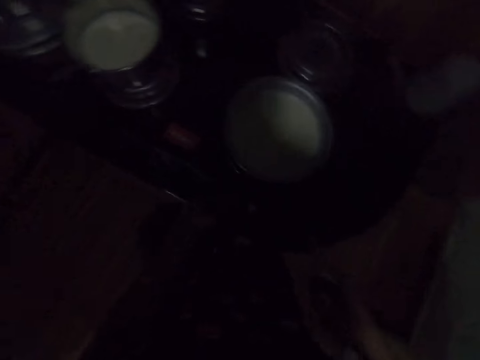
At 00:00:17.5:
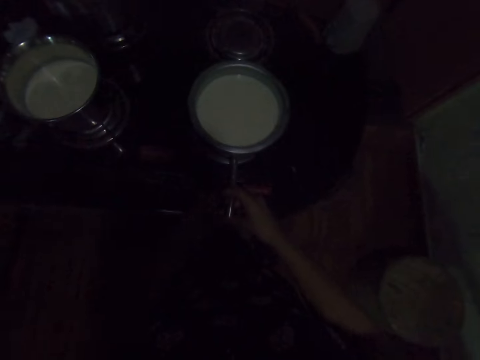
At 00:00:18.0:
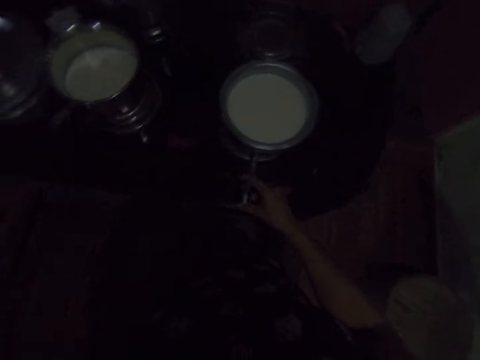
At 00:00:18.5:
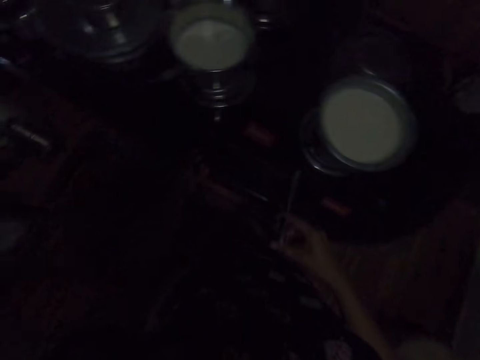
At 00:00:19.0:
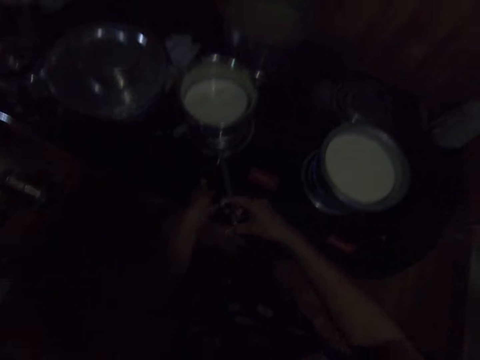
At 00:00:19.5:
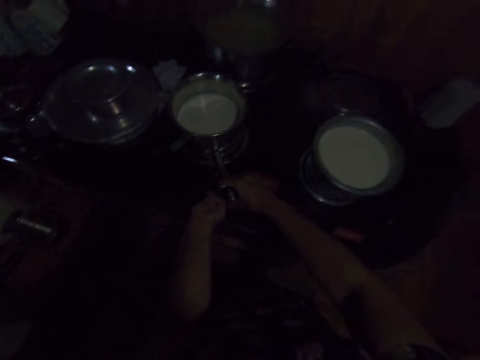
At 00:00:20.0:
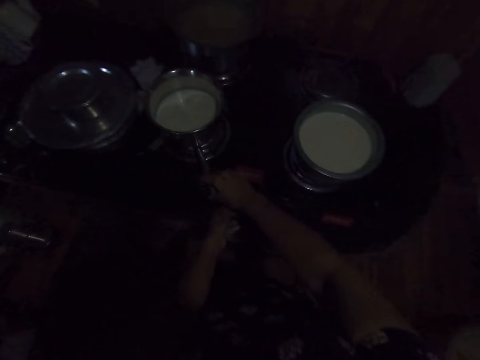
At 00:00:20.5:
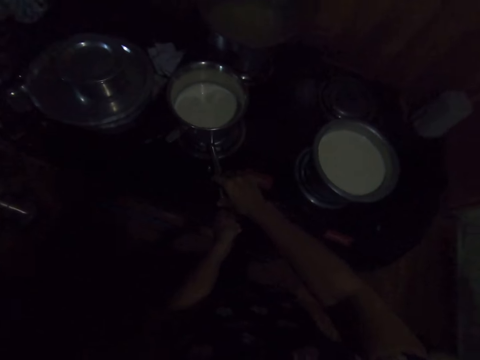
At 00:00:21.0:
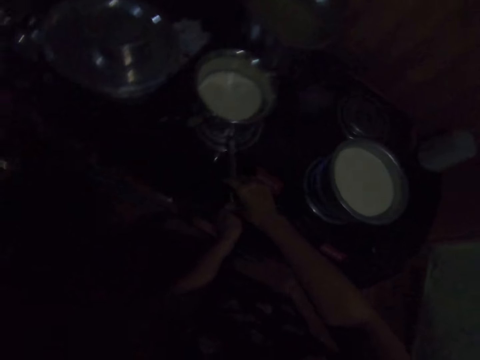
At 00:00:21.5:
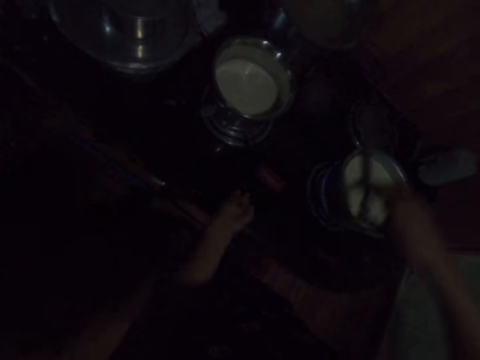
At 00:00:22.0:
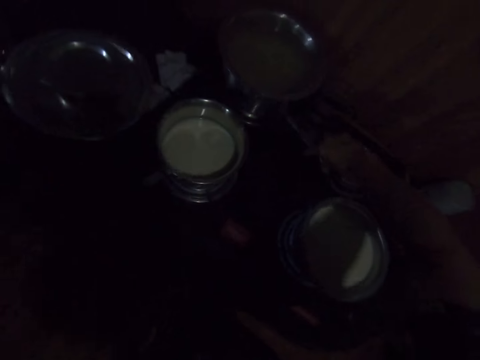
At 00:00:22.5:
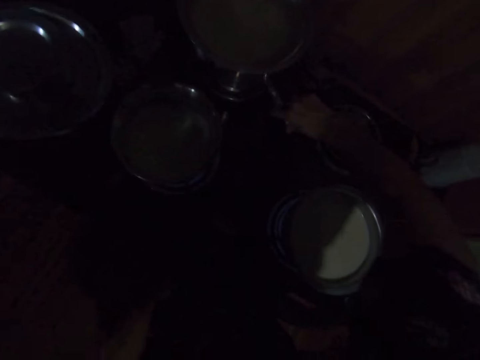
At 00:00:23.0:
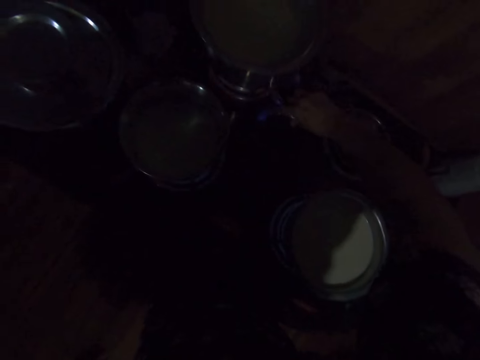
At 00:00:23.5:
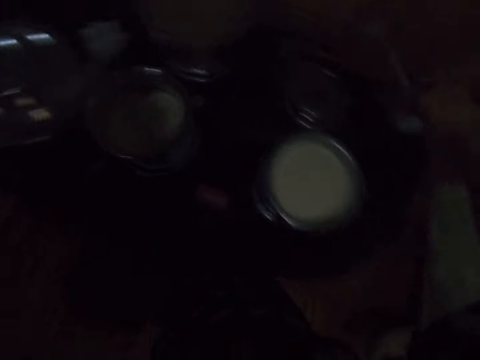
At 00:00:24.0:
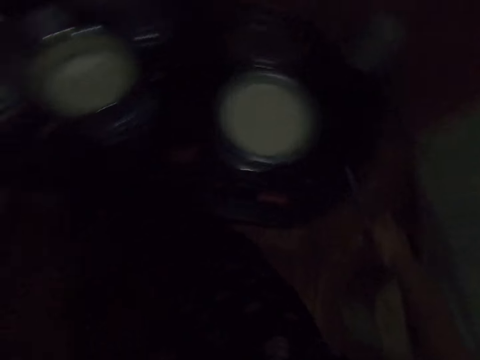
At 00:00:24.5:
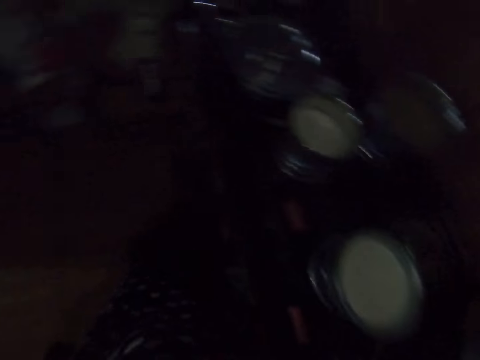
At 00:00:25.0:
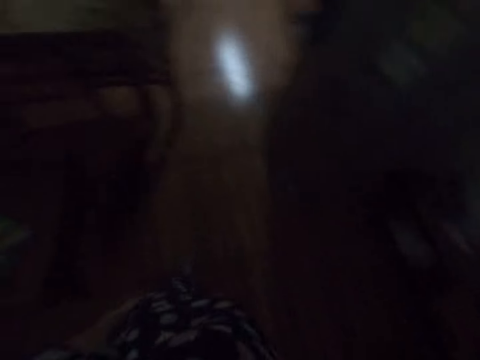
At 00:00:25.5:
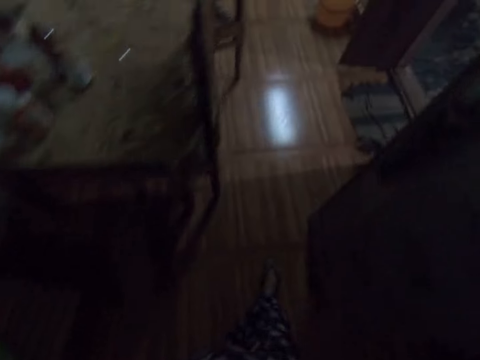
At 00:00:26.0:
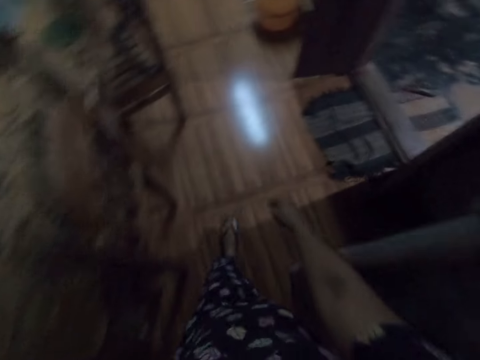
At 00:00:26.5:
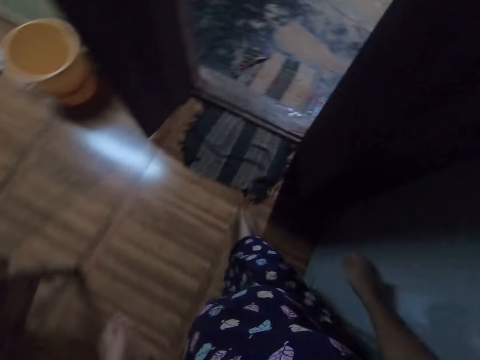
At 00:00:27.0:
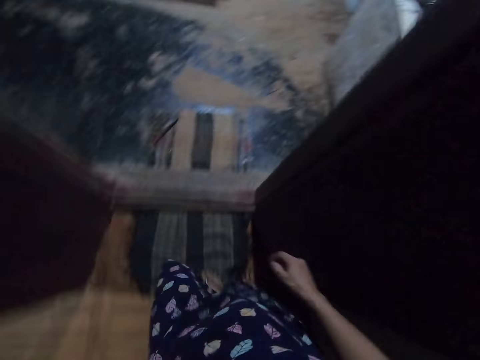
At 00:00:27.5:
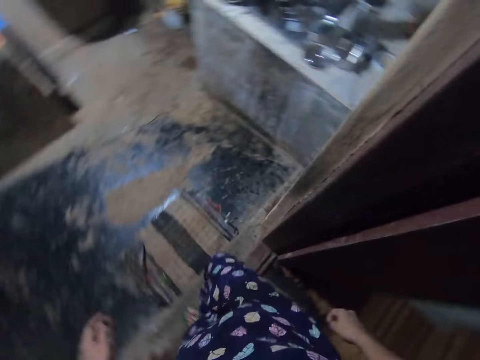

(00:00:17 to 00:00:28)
The camera wearer turns on a cooker knob with the left hand. They pick up a kitchen gun lighter from the kitchen counter with the right hand. They light the cookers with the kitchen gun lighter. They light the cookers with the kitchen gun lighter again. They turn on the cooker knob with the left hand. They turn on the cooker knob again. They light the cookers with the kitchen gun lighter. They place the kitchen lighter on the kitchen counter with the left hand. They walk around the kitchen room.

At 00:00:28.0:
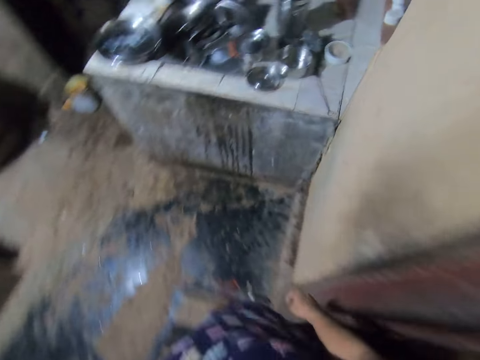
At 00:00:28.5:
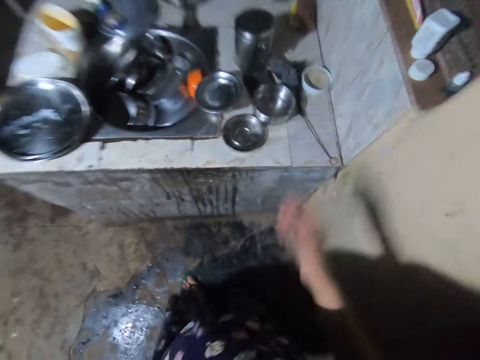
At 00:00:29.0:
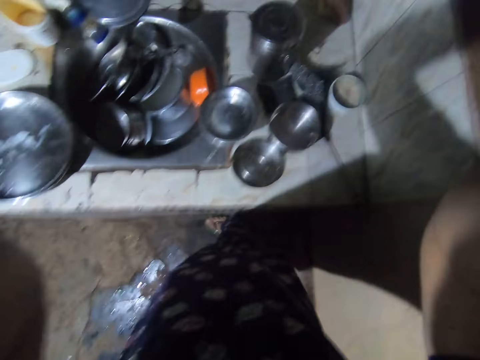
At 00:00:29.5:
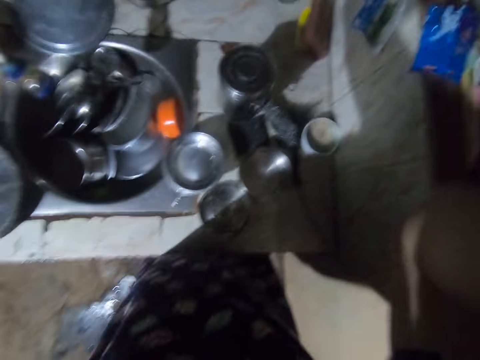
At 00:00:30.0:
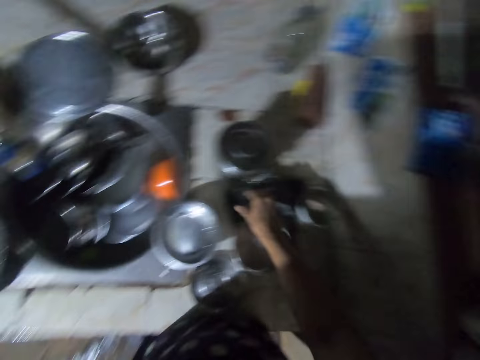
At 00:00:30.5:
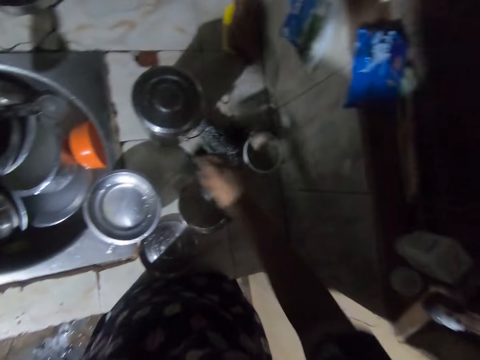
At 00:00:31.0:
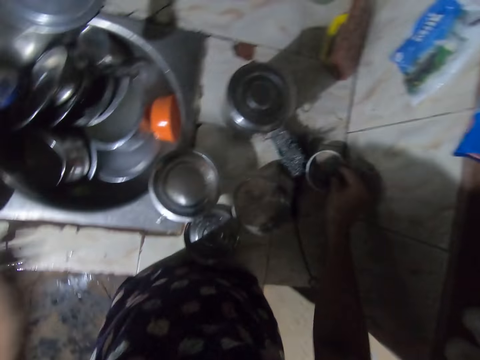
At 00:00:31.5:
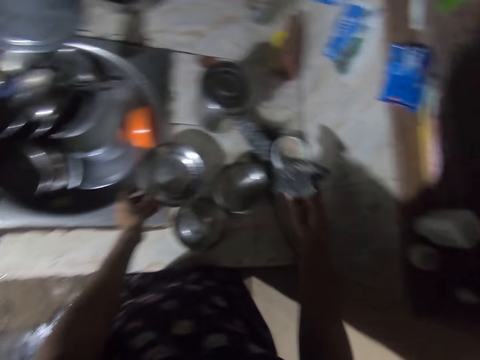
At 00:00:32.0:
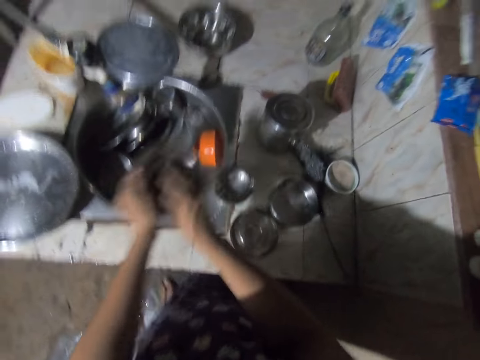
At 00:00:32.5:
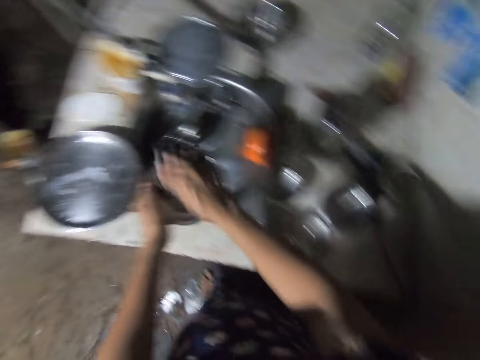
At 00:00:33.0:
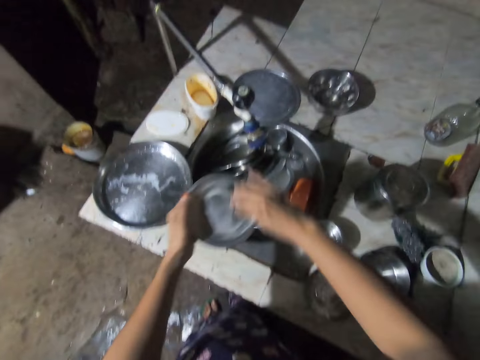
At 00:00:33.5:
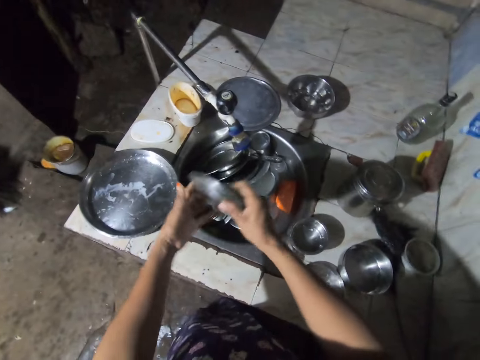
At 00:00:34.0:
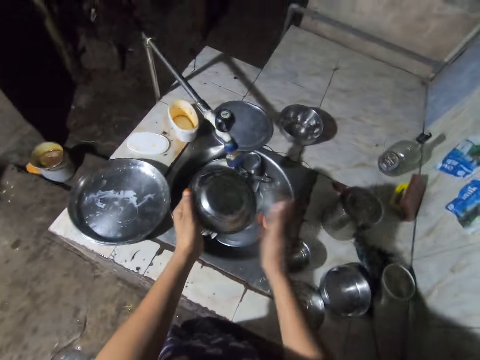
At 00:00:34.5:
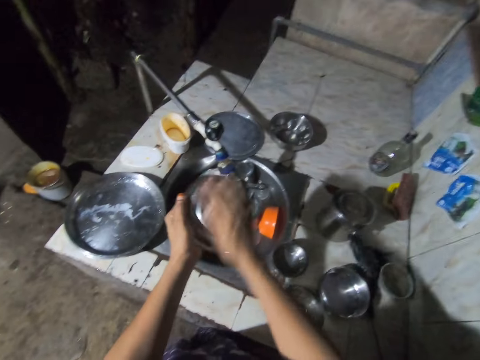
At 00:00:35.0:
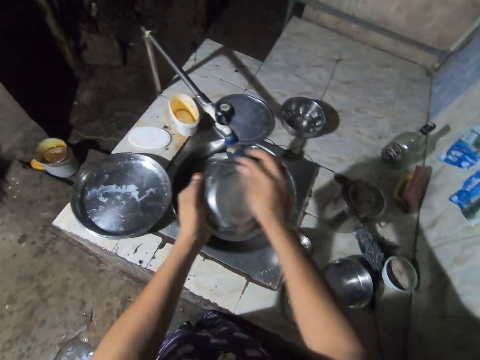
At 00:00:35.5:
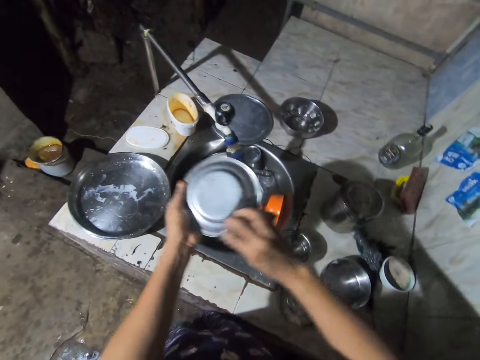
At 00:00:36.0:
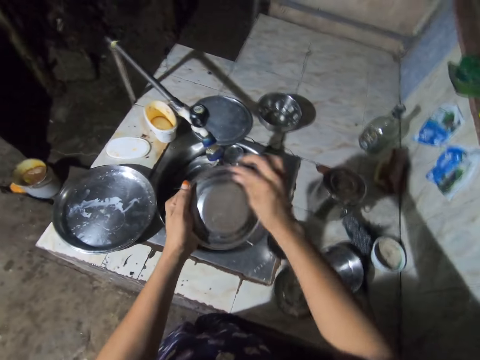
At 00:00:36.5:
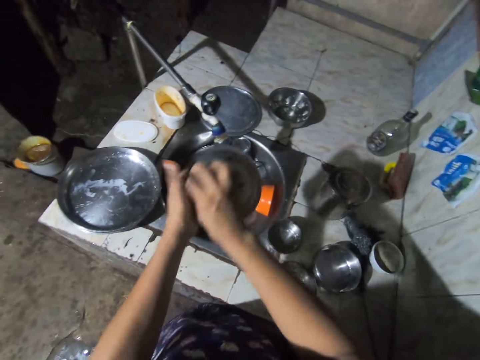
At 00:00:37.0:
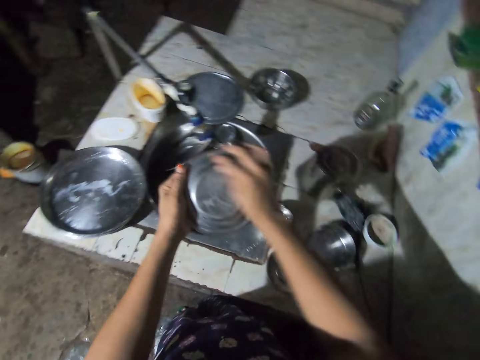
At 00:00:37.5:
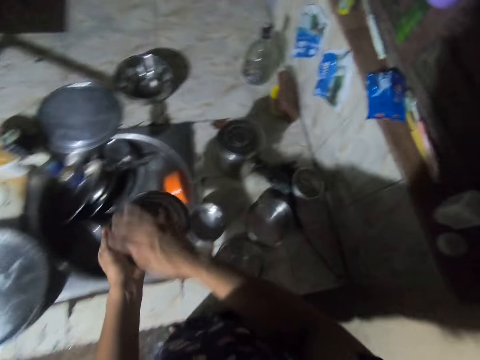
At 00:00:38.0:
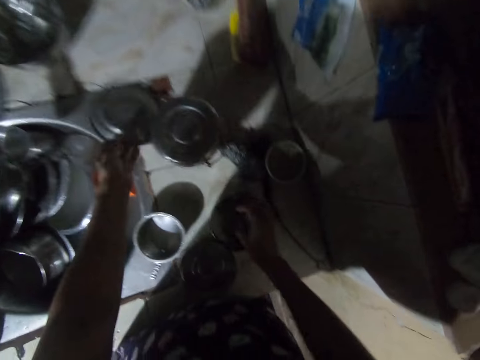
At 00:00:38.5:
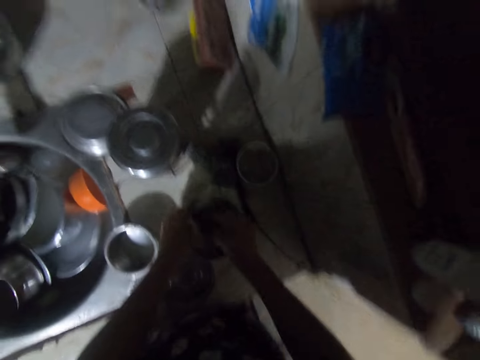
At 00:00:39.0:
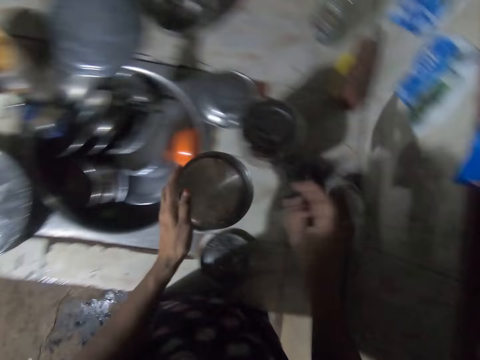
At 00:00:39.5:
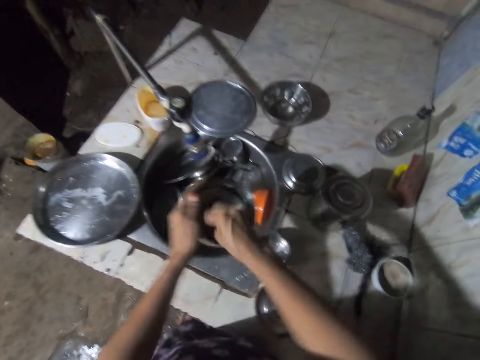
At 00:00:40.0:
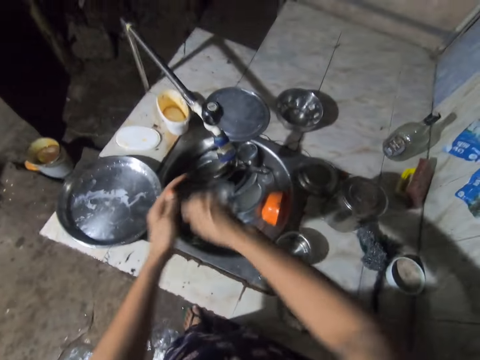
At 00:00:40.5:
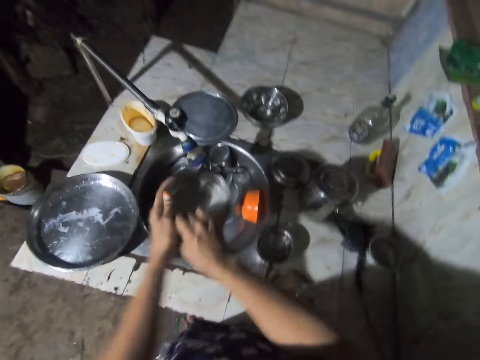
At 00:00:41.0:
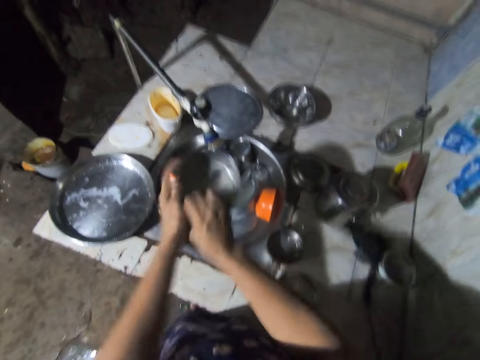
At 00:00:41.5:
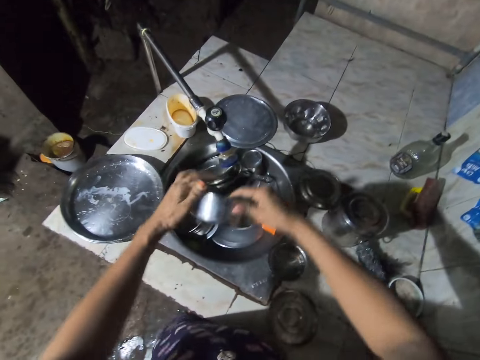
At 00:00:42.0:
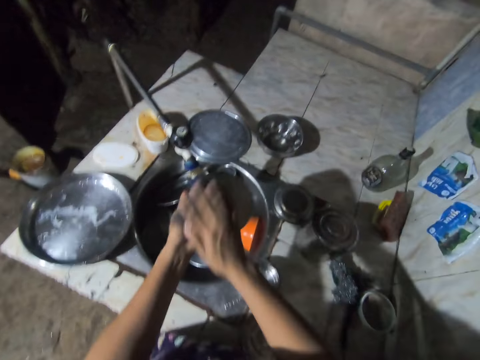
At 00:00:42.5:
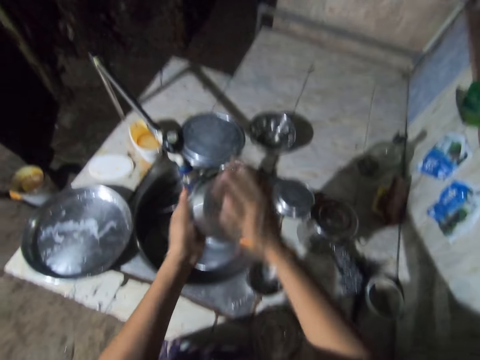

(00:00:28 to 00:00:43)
The camera wearer raises his right hand. He adjusts the camera. He picks up a washing sponge from the kitchen counter with his right hand. He dips the washing sponge on the soap. He picks up a plate from the kitchen counter. He washes the plate. He places the plate from the kitchen counter with his left hand. He picks up the plate from the kitchen counter. He washes the plate.
